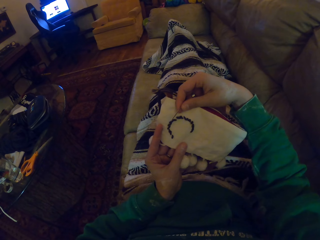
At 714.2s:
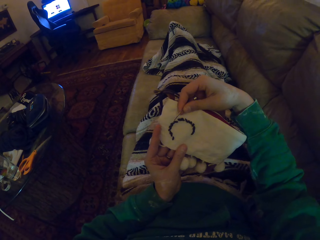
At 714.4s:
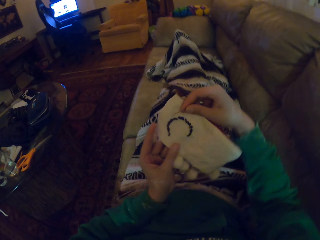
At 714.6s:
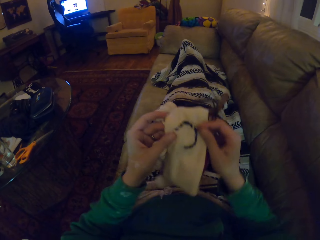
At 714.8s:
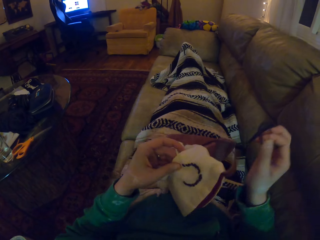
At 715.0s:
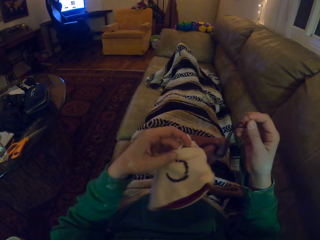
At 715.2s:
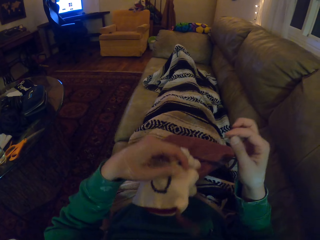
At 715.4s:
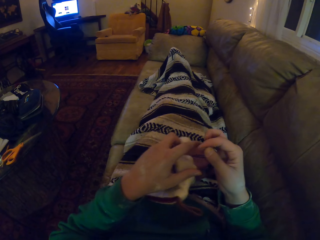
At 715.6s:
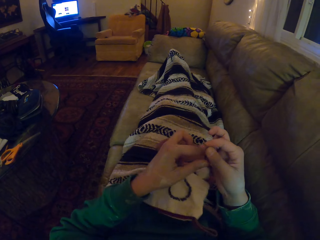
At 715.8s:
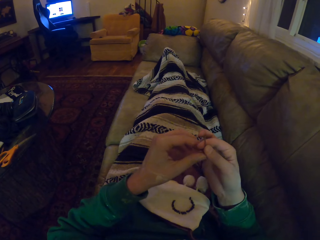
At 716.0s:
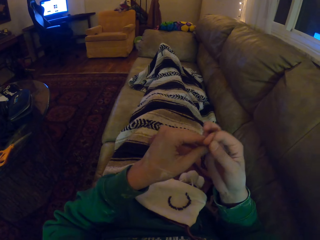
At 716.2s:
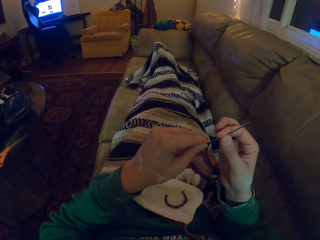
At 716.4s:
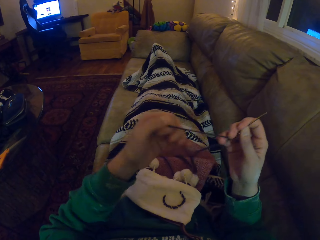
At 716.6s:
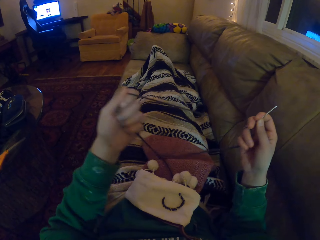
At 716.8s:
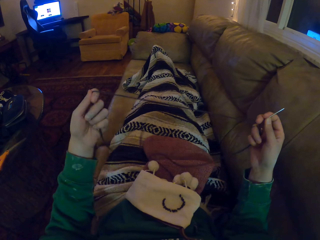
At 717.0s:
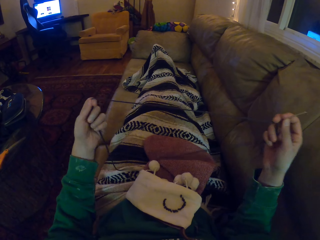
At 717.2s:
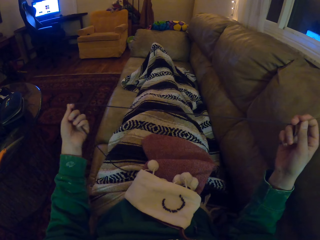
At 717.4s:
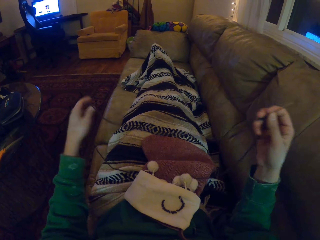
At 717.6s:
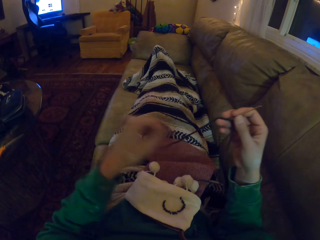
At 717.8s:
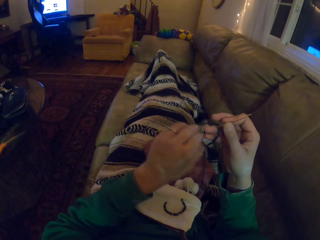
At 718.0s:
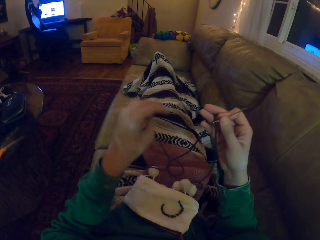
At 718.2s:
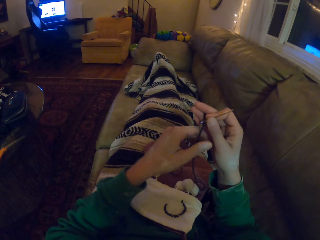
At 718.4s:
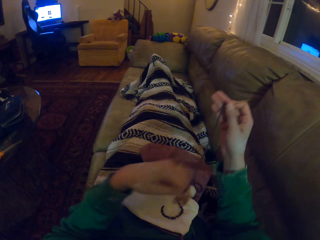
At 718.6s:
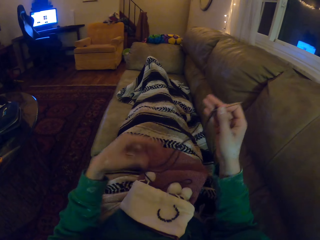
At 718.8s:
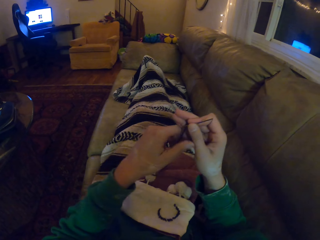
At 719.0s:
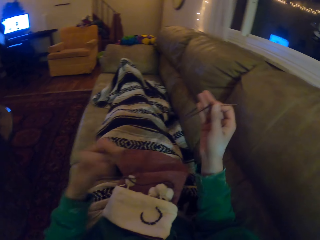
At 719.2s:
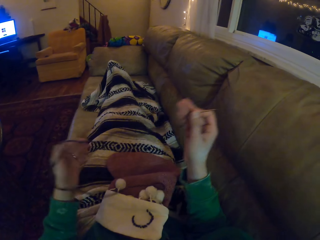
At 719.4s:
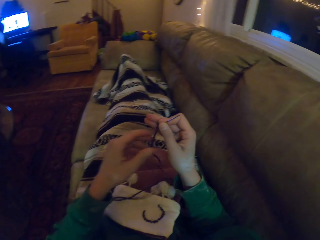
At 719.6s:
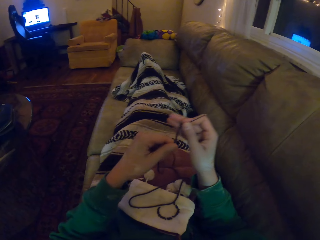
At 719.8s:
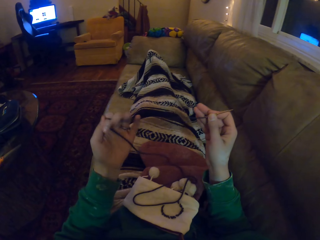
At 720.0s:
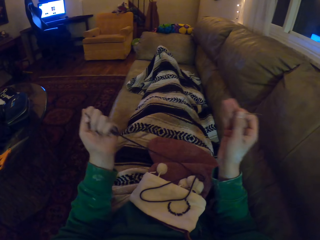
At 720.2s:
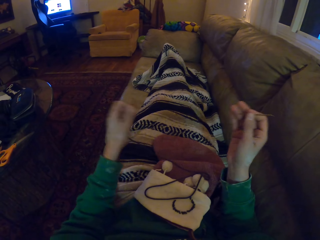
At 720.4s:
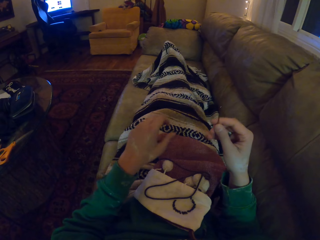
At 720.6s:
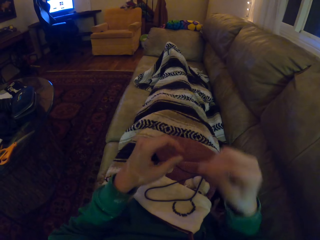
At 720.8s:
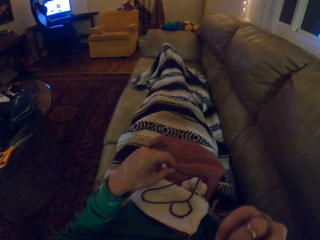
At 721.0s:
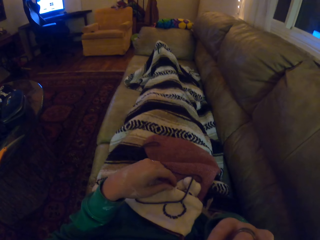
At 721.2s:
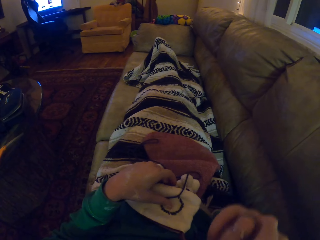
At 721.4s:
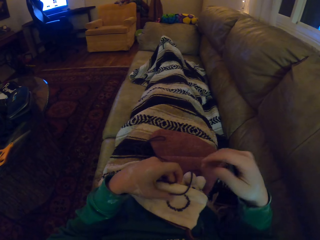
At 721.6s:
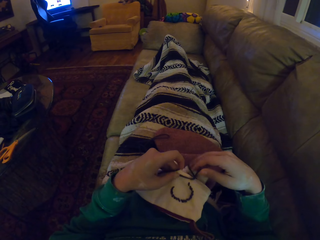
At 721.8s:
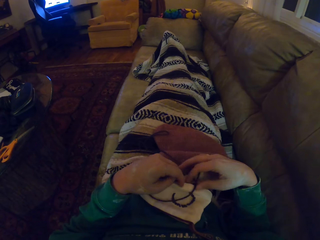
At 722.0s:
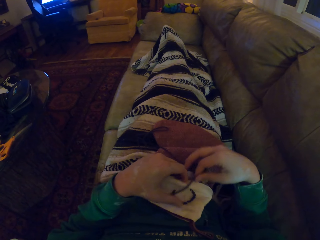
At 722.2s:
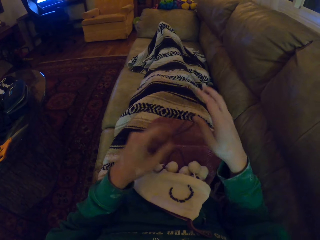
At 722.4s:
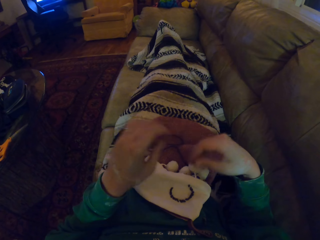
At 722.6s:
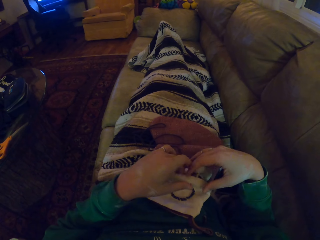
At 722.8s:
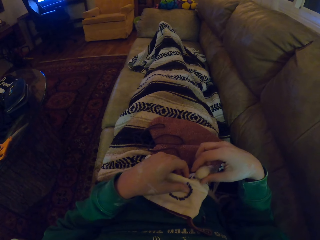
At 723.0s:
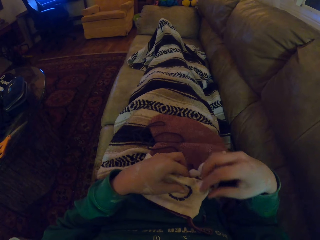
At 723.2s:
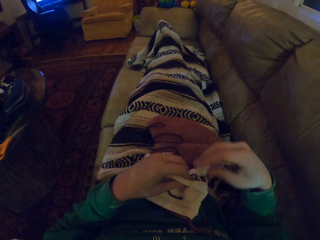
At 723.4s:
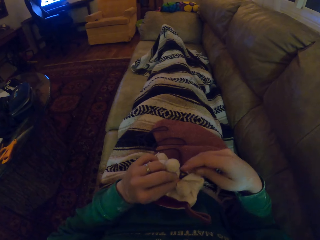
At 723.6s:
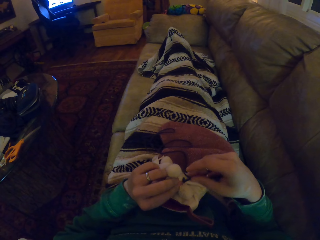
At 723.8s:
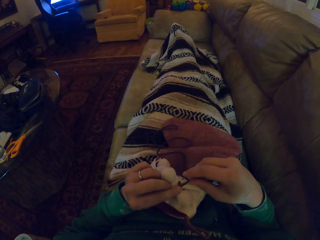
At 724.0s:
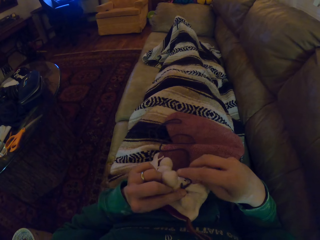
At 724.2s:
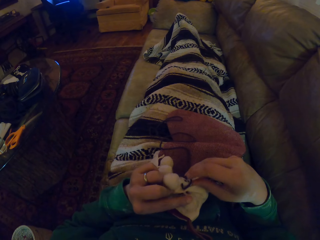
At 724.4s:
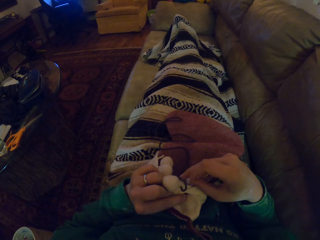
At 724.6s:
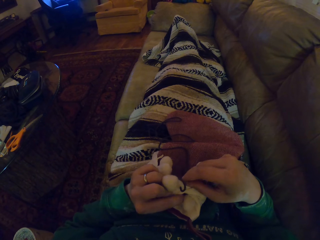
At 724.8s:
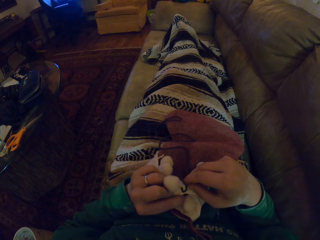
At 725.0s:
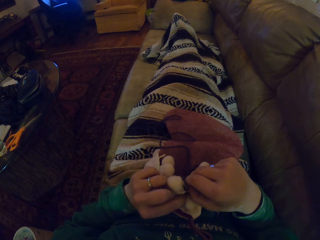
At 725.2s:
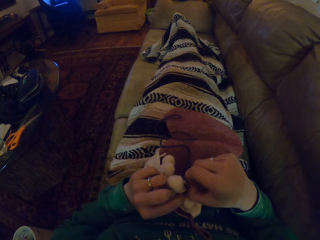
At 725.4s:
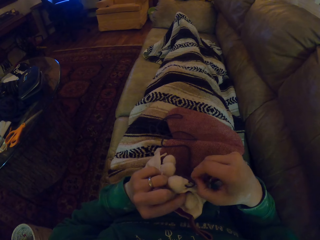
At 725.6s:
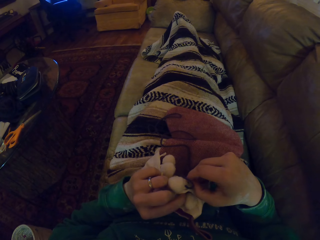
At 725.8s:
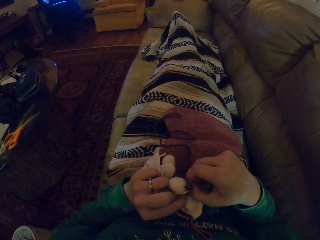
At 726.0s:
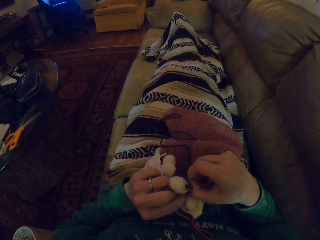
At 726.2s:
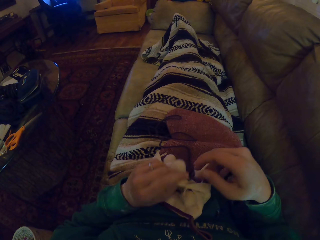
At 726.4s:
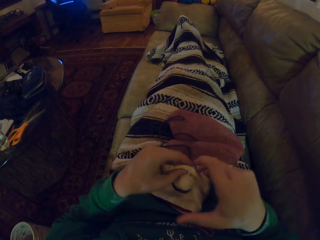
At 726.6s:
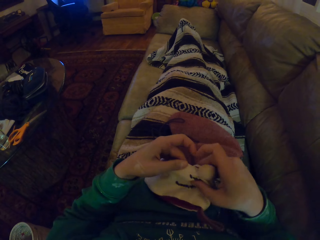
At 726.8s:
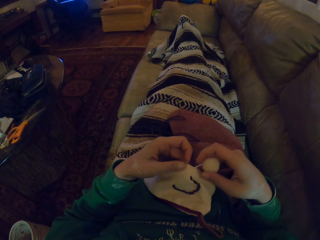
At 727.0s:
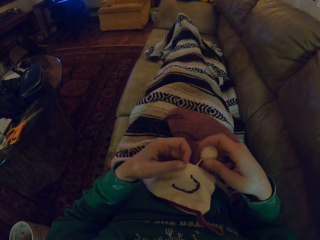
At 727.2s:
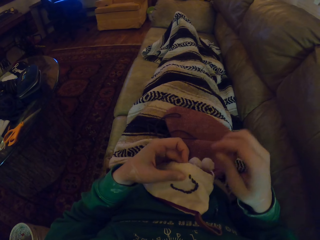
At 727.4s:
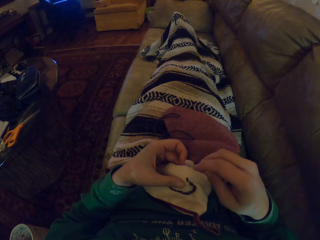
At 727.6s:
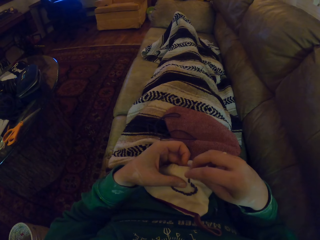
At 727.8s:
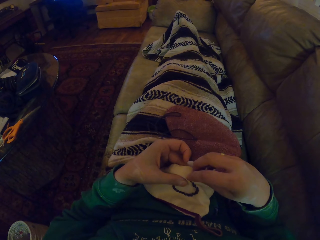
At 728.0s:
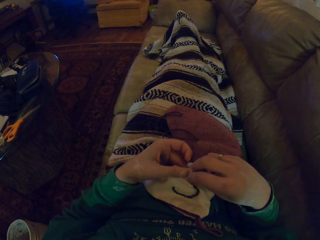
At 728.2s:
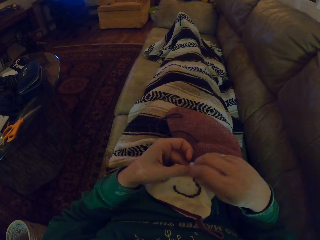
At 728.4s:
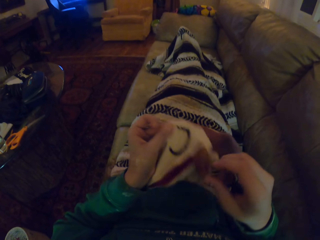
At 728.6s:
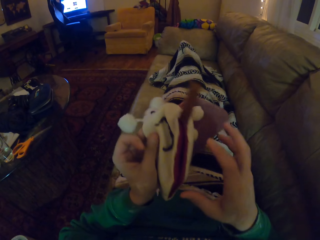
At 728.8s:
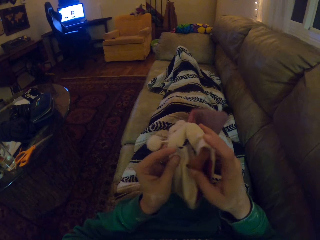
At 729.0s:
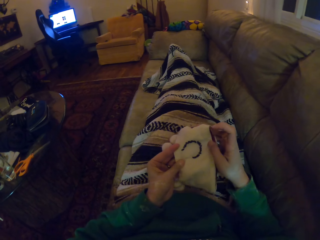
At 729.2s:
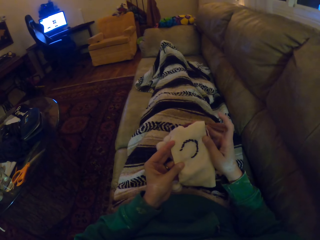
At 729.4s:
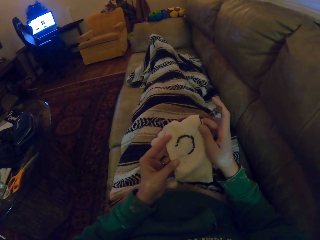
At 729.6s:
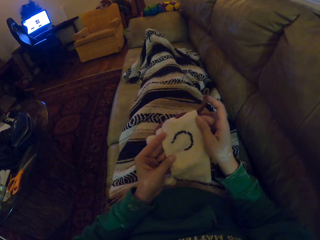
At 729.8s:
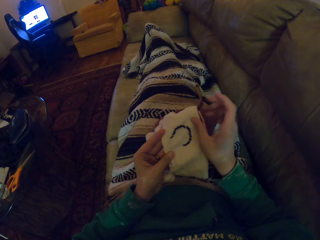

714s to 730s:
The camera wearer puts the woolen hat down. They pull a yarn. They place the knitting needle on the mouth. They move the yarn. They take the woolen hat. They pinch a yarn. They turn the yarn.

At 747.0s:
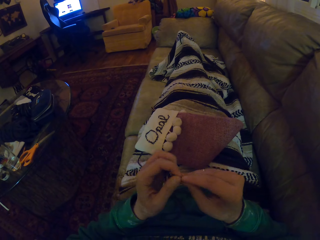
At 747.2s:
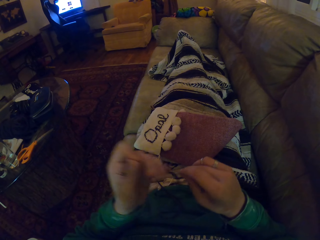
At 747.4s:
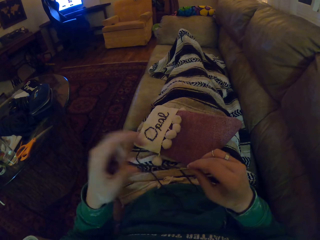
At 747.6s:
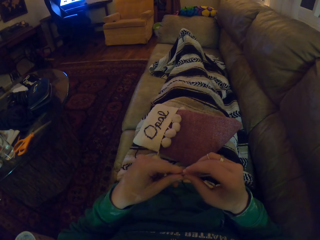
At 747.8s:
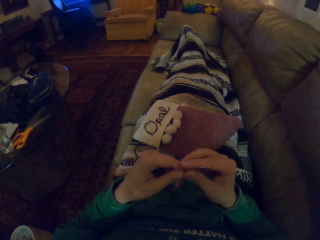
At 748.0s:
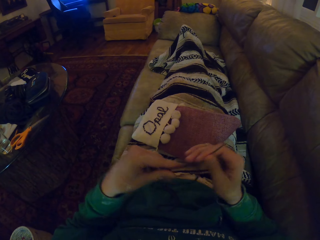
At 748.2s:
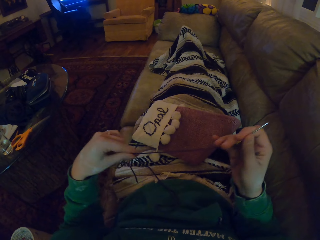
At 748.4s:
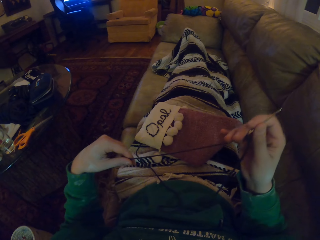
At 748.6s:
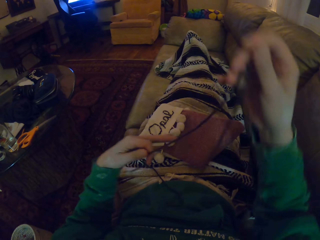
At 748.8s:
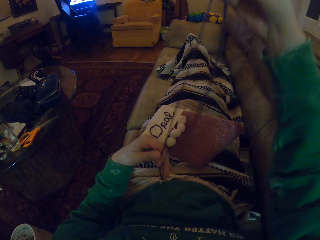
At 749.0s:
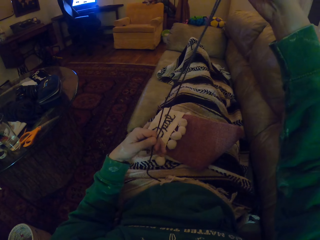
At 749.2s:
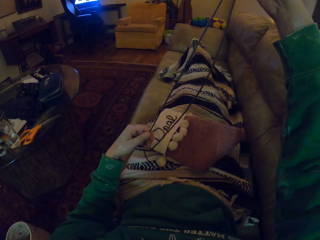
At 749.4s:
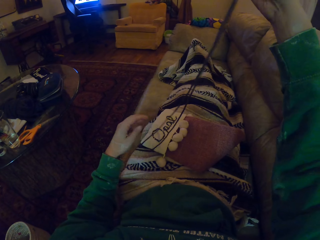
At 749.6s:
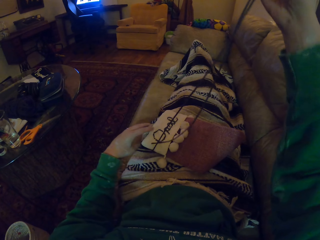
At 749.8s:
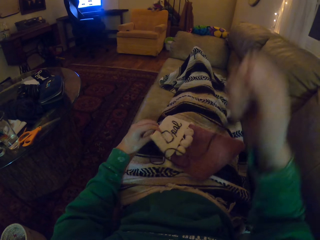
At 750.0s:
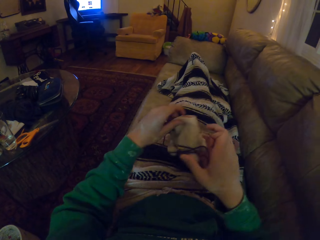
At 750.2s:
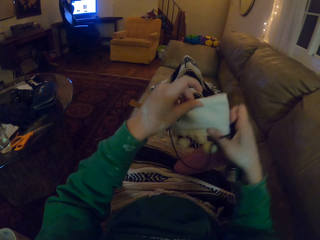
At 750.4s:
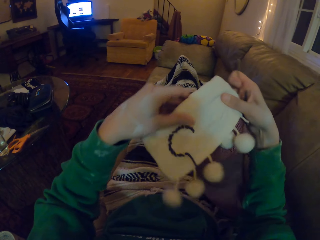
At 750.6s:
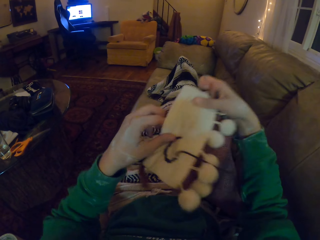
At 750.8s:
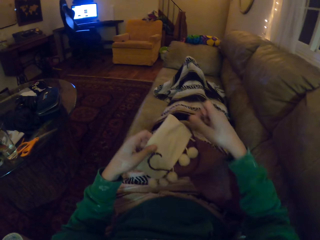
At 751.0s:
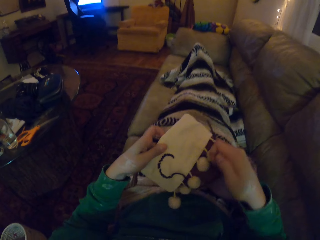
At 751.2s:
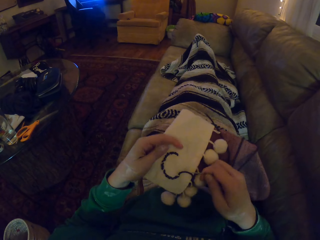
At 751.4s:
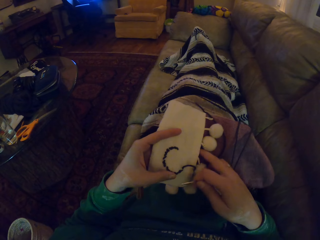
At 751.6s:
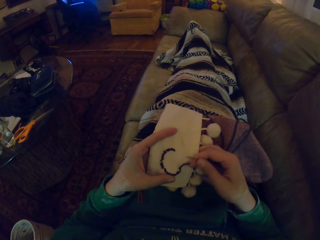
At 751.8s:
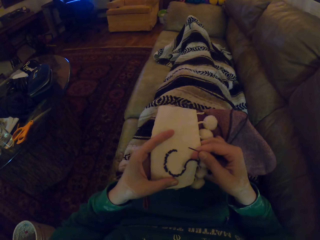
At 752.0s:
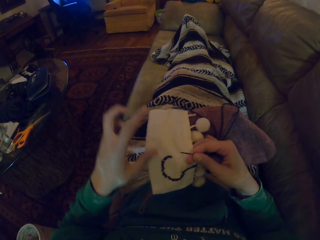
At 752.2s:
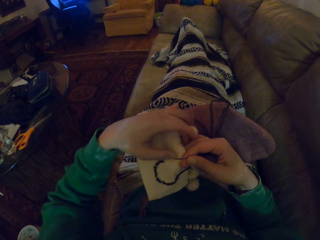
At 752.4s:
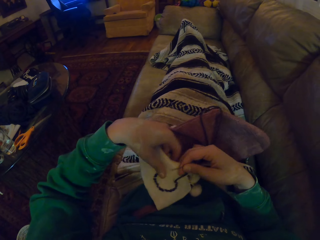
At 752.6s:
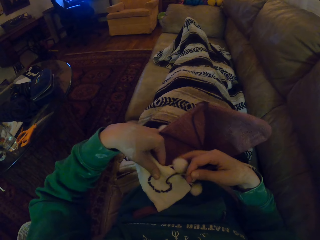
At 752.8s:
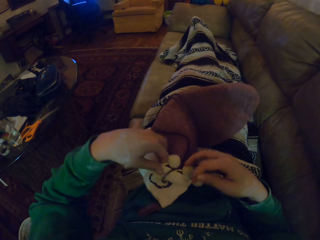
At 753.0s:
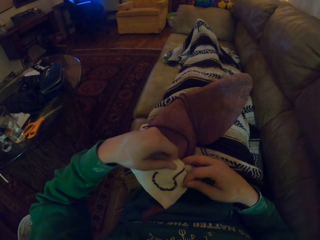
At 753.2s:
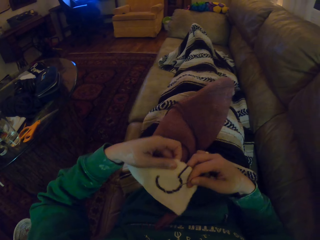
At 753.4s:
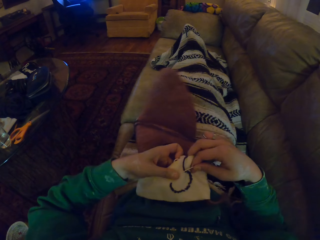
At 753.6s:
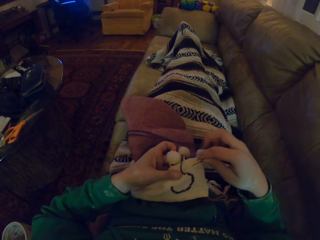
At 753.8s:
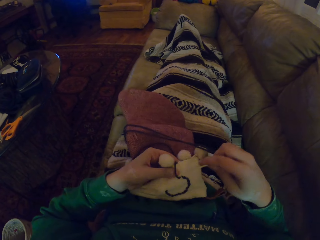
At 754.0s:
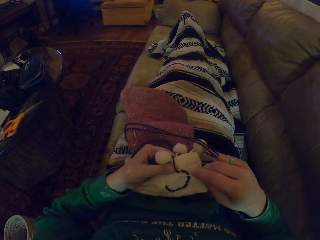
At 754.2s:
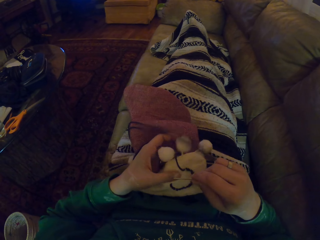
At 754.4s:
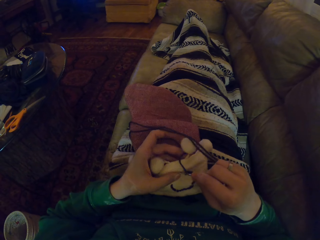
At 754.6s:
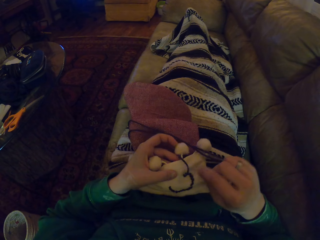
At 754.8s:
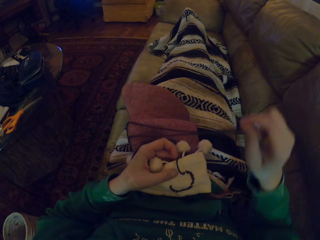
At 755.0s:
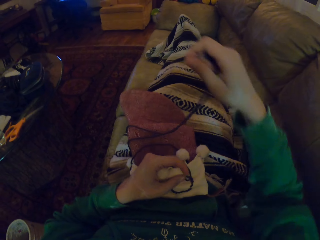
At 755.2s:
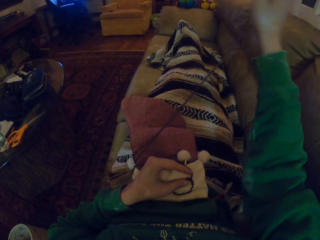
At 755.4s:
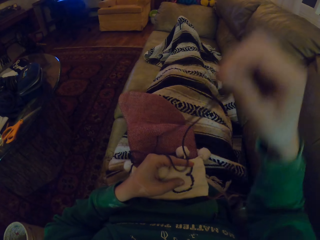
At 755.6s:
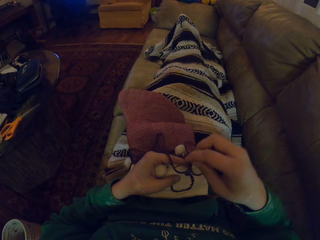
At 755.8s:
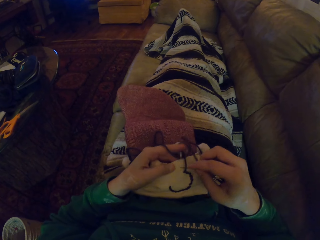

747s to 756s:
The camera wearer adjusts the yarn. They lift the knitting needle, take a woolen hat, and turn the woolen hat. They stretch the right hand.
